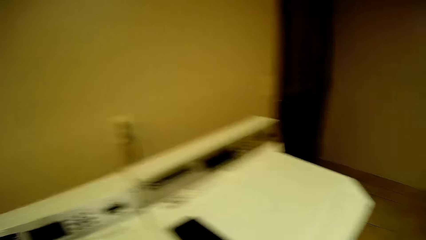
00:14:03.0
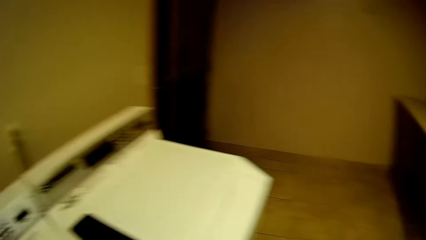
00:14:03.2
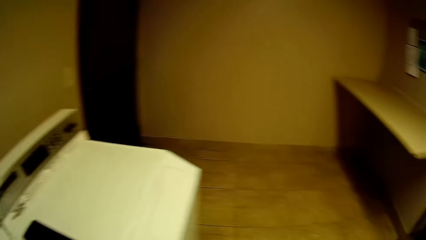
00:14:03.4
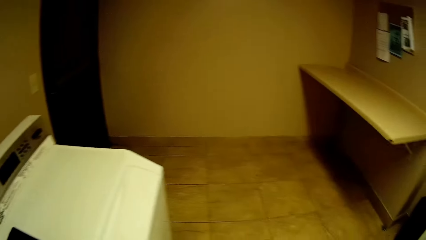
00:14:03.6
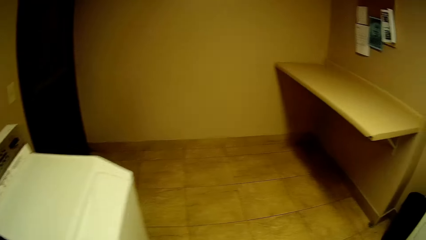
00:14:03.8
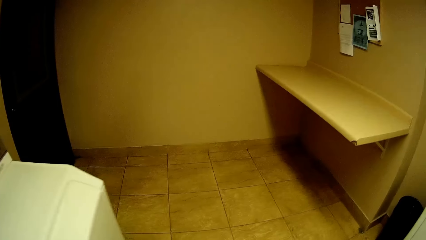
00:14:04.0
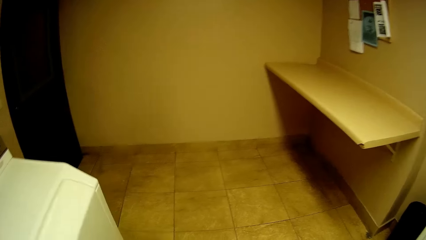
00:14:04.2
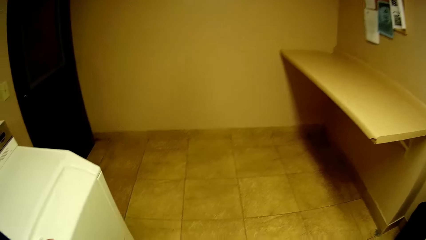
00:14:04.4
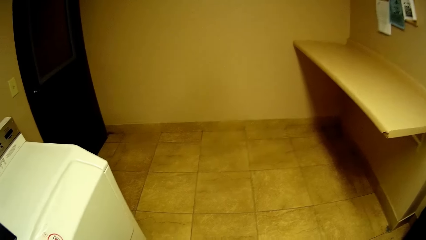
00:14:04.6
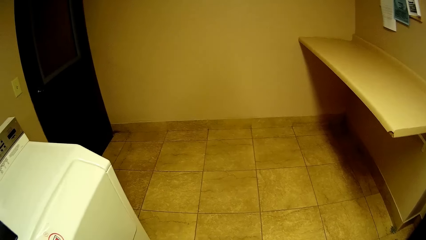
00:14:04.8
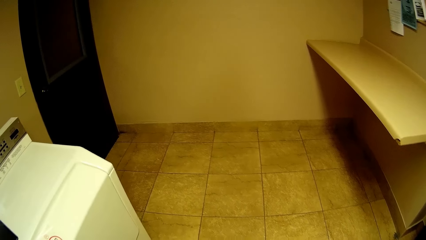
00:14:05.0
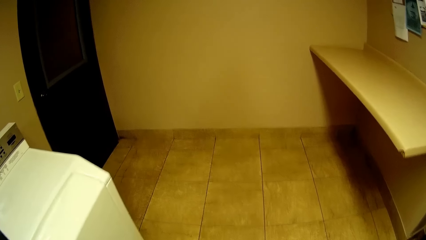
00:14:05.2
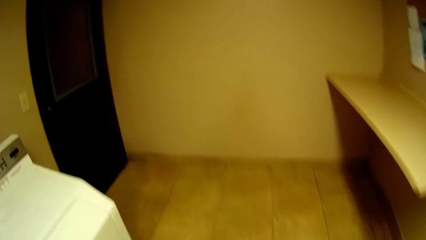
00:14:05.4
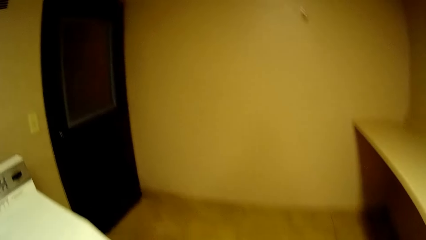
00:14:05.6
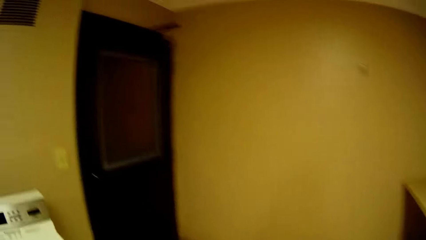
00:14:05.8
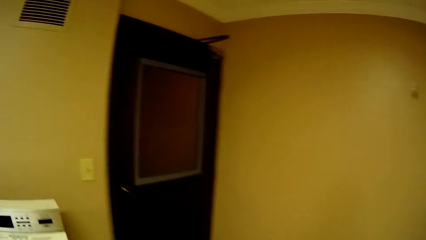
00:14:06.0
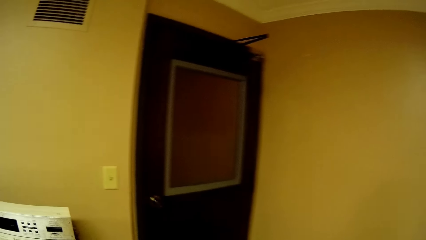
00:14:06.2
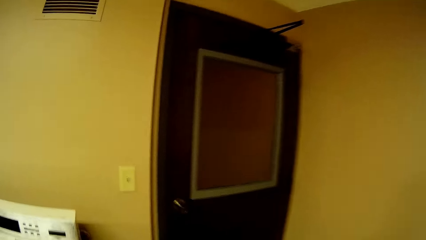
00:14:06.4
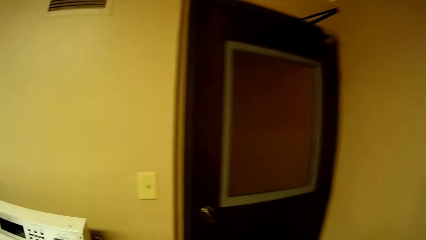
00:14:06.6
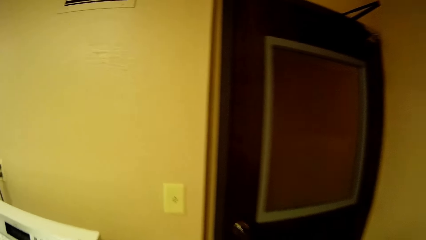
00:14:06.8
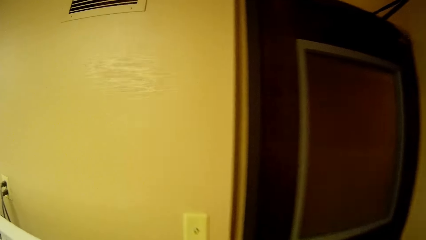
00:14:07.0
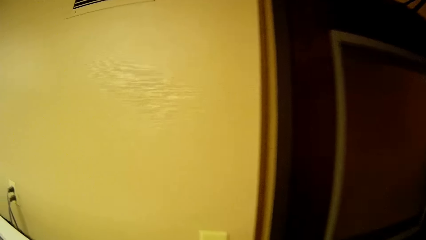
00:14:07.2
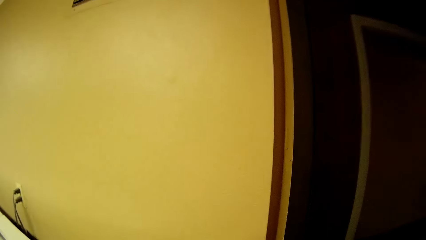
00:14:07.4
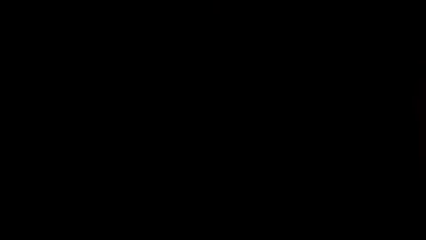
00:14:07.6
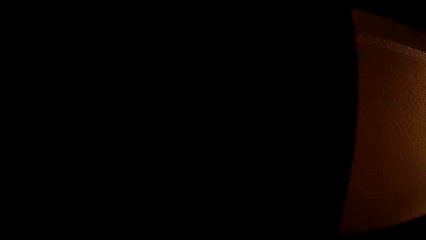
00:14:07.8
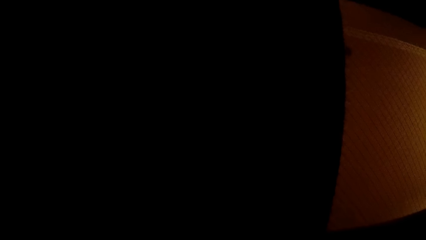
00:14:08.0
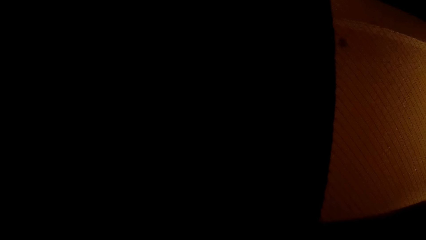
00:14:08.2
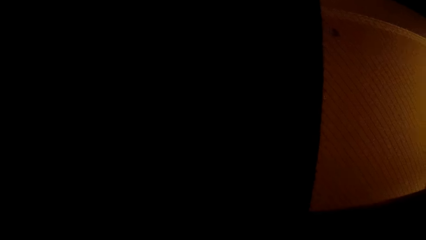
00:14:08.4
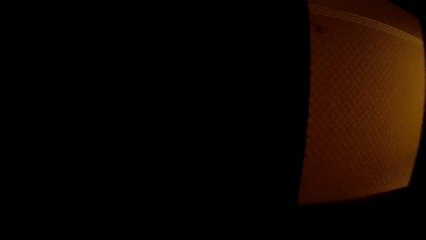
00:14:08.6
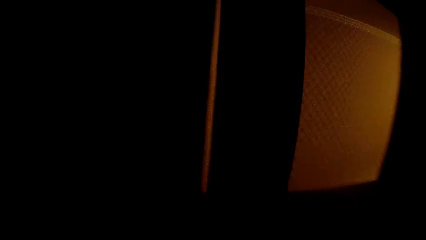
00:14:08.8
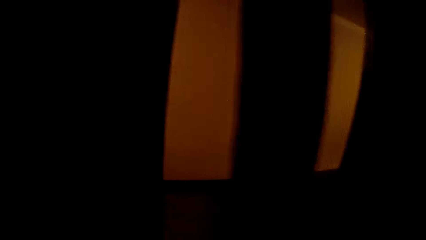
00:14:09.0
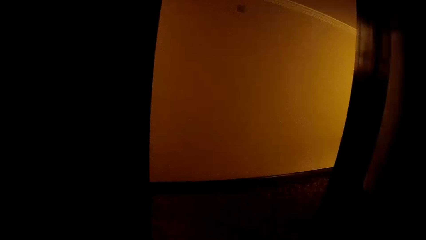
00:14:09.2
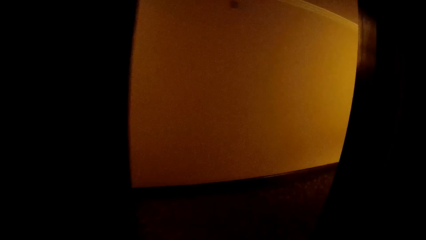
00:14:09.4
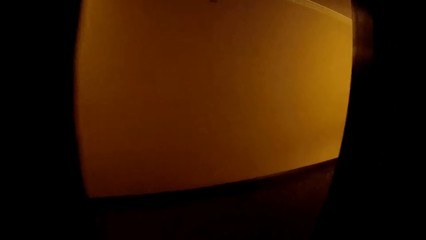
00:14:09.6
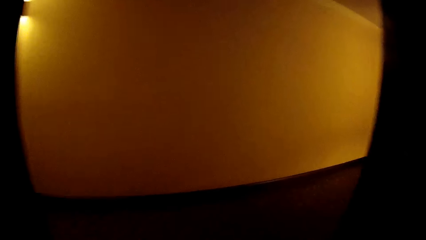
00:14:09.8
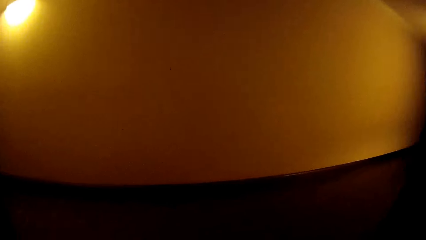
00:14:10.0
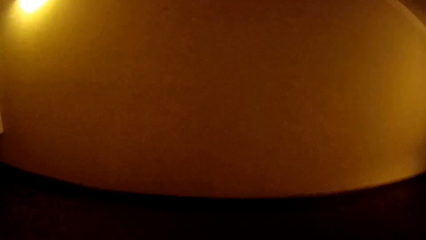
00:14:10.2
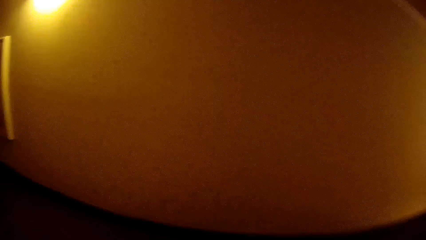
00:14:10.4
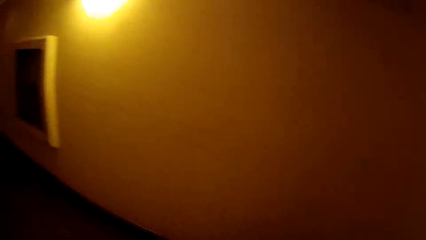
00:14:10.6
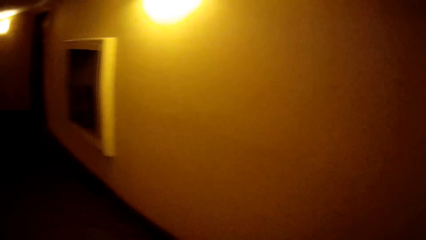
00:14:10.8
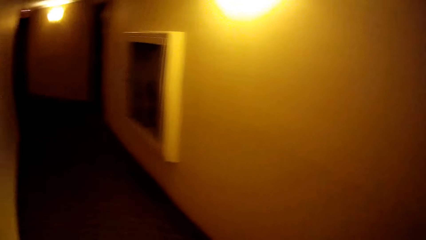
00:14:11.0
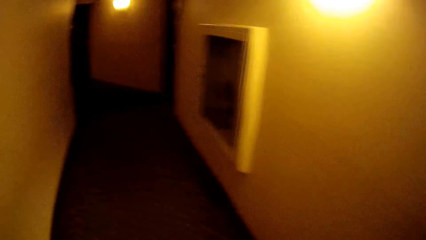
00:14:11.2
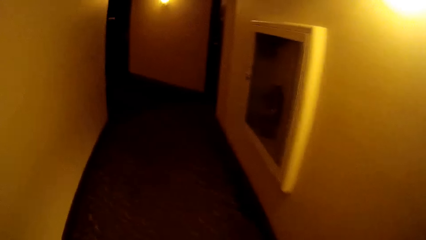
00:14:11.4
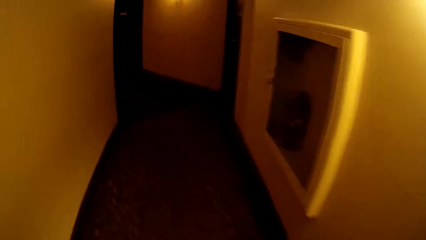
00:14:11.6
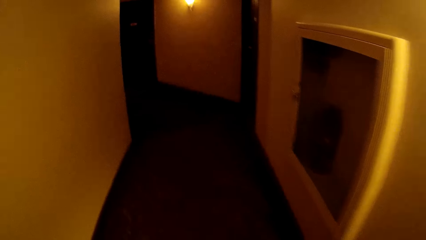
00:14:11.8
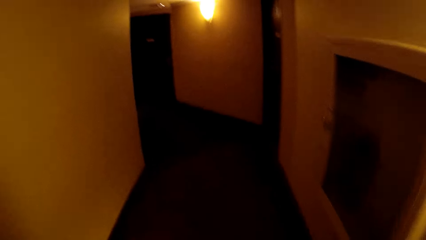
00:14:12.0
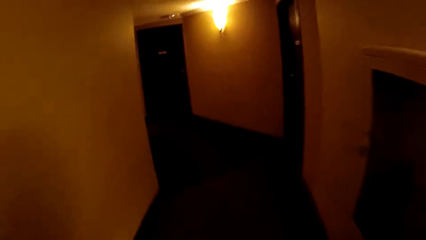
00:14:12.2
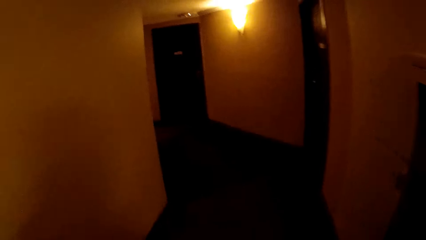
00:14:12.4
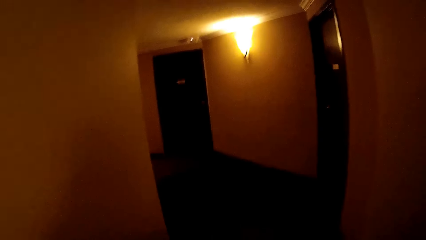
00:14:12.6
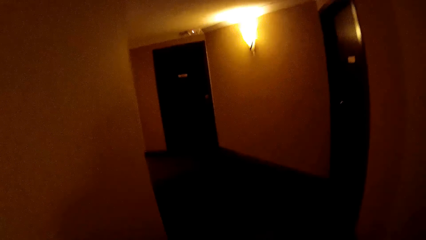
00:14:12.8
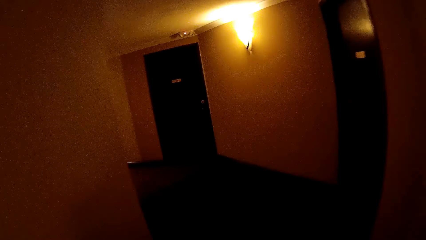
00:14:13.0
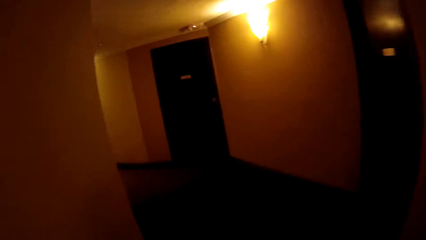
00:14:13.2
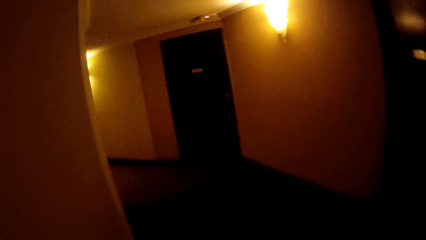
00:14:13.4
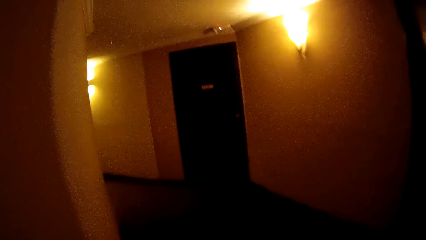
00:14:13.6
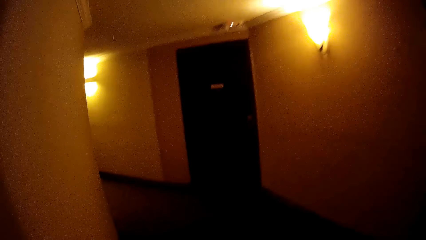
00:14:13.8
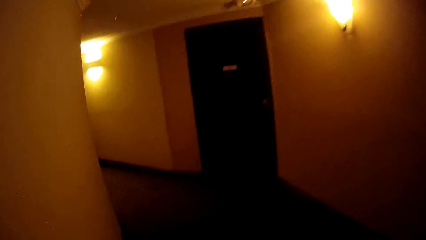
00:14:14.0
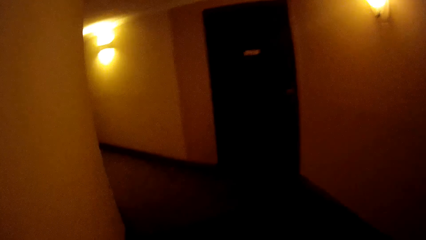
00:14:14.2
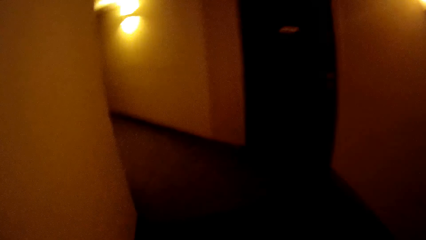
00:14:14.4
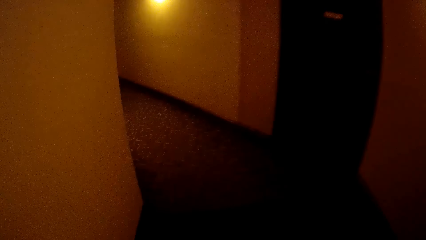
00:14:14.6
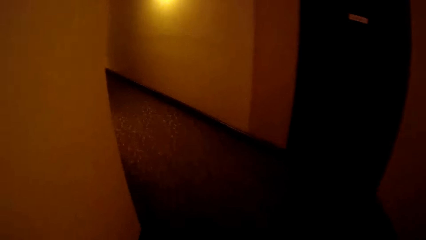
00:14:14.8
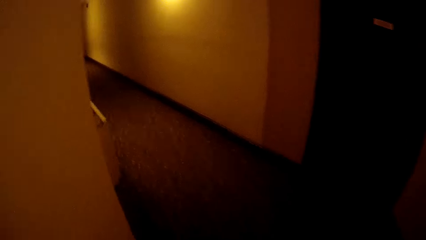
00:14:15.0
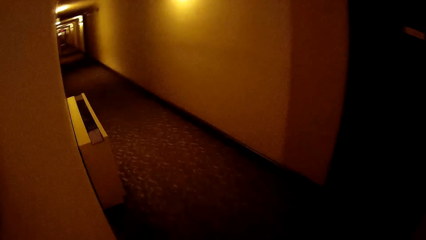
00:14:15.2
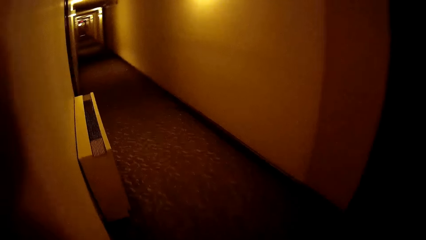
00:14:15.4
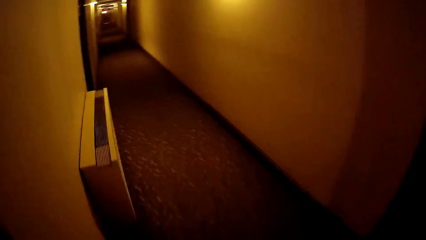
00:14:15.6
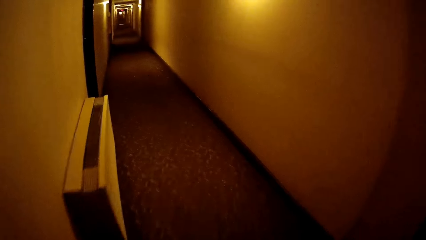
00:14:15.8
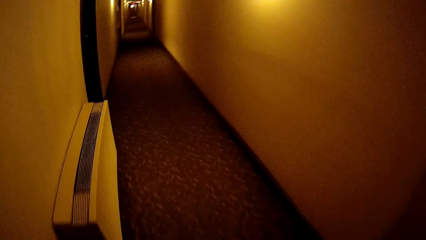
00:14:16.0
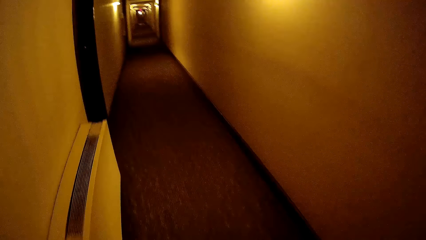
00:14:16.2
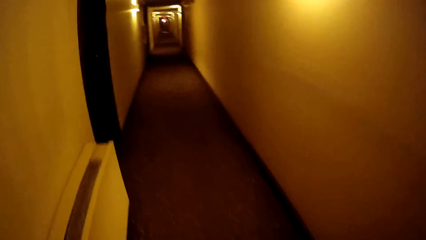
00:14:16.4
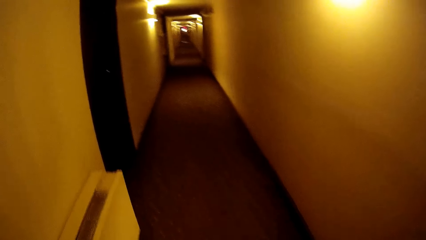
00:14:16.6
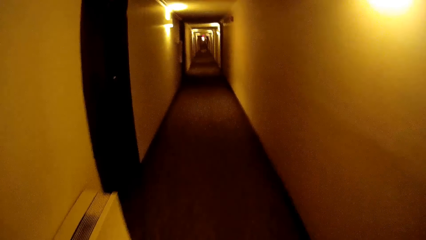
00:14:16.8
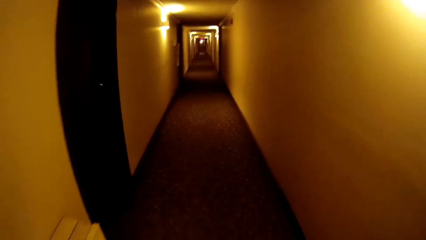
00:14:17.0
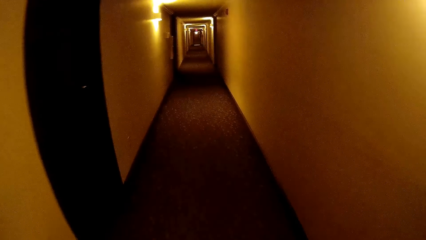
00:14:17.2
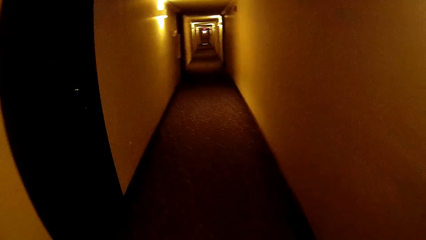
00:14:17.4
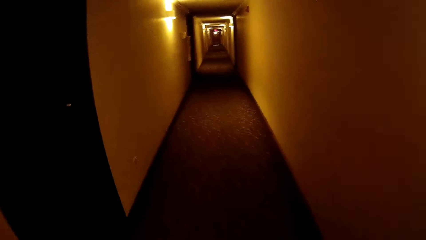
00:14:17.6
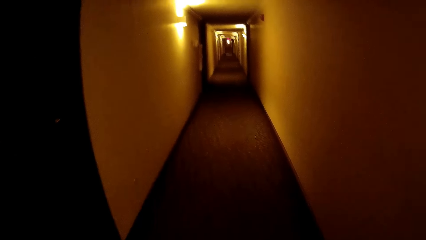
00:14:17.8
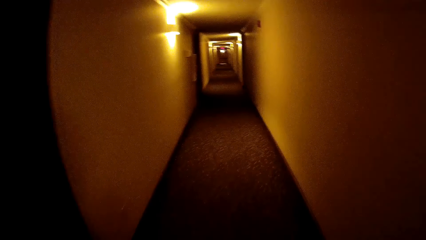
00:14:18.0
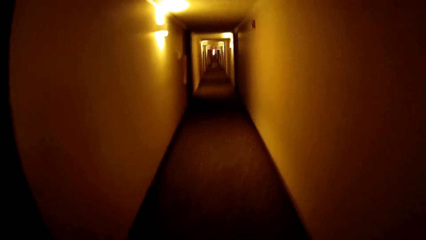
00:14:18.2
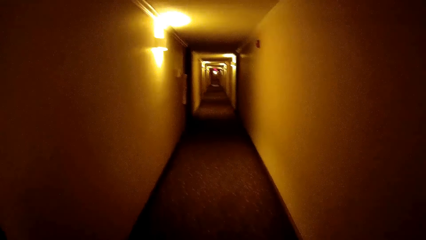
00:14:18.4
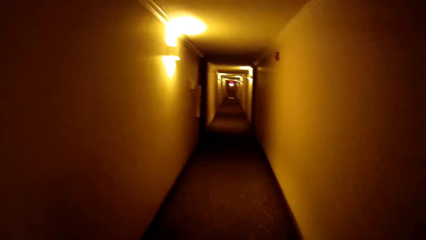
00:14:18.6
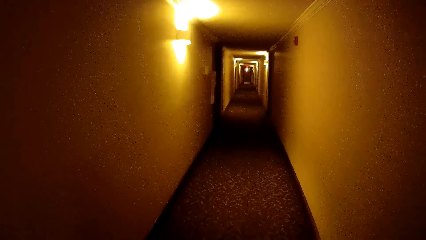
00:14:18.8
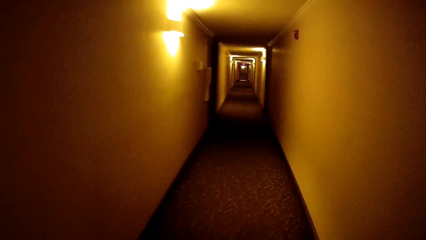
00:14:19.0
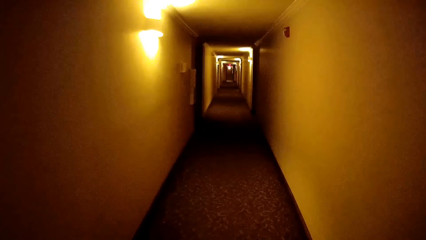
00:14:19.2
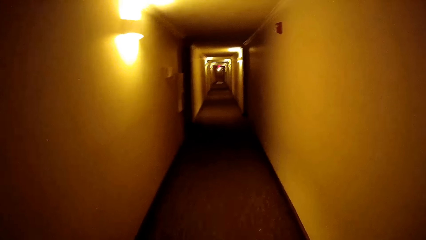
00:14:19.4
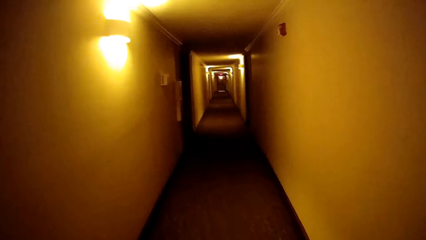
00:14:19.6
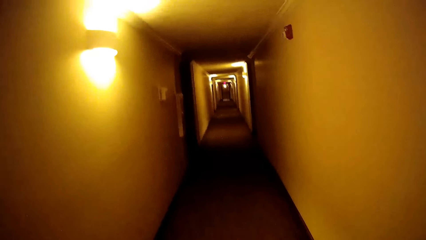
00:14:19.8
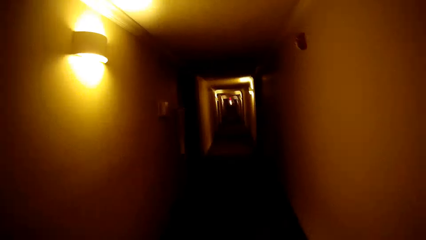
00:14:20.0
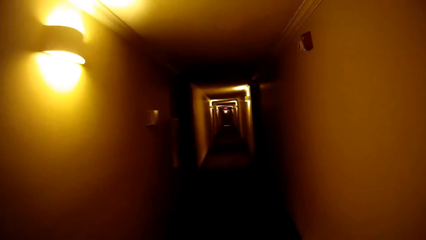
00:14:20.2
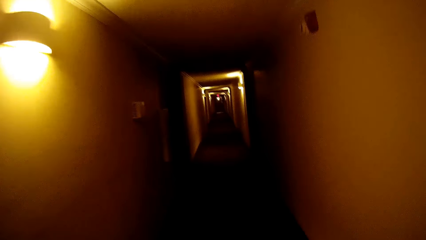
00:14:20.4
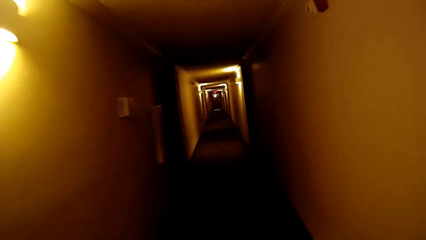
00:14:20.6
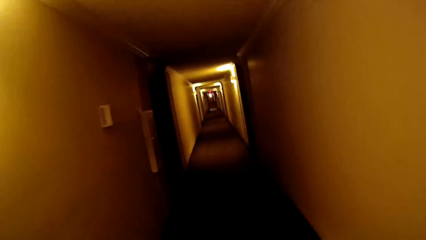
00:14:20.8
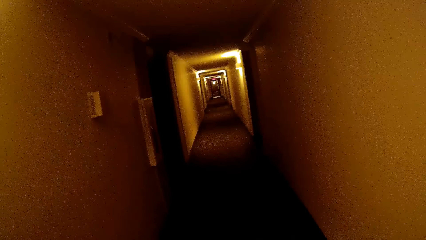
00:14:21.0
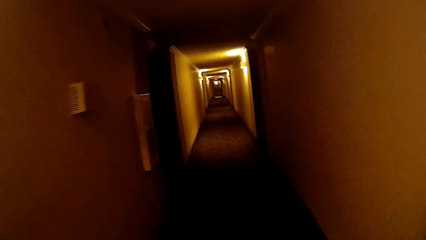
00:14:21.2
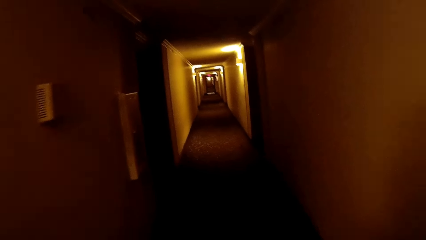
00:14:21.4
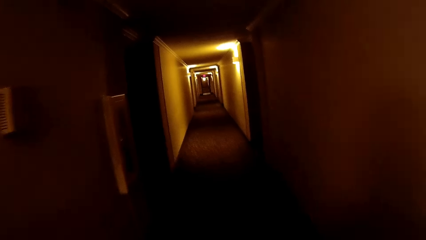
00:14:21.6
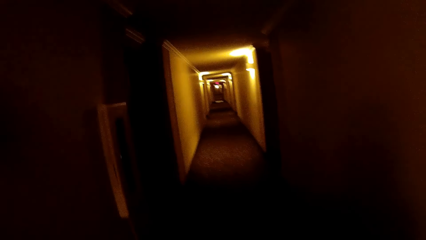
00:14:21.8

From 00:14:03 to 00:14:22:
The camera wearer walks around. He turns off a switch on a wall with his right hand. He opens a laundry room door with his right hand. He walks to a room from the laundry room. He walks around the room.
